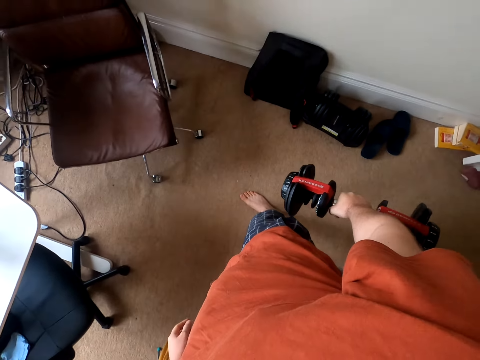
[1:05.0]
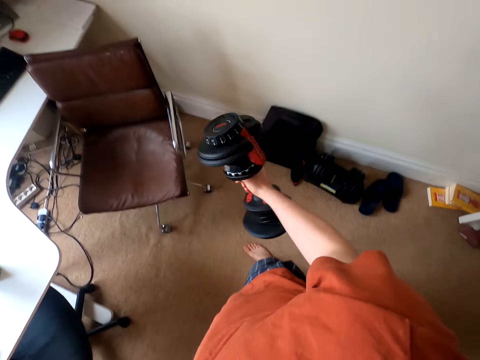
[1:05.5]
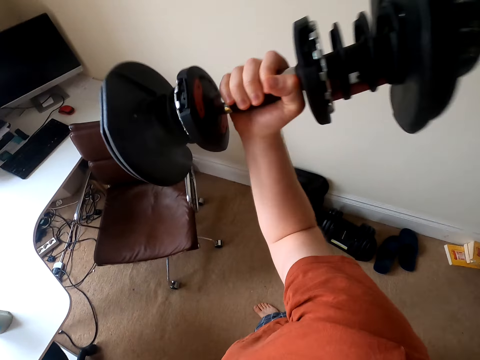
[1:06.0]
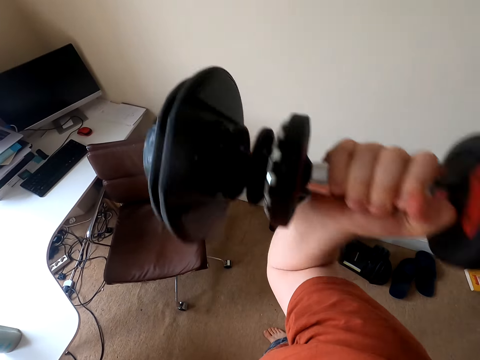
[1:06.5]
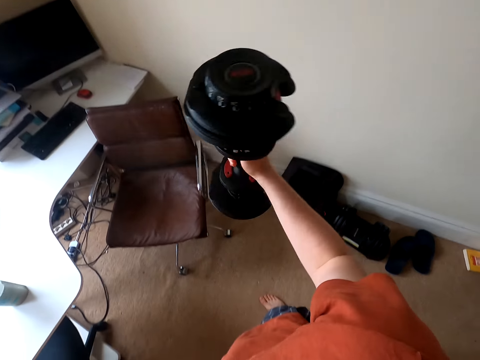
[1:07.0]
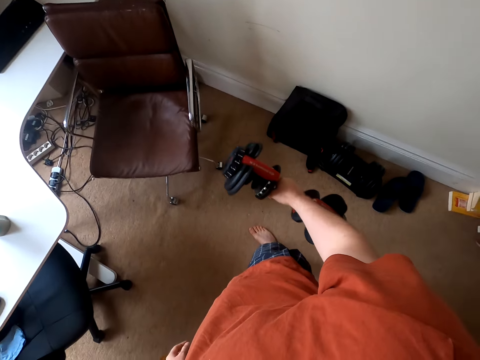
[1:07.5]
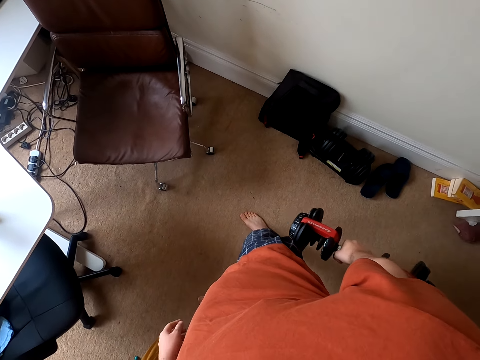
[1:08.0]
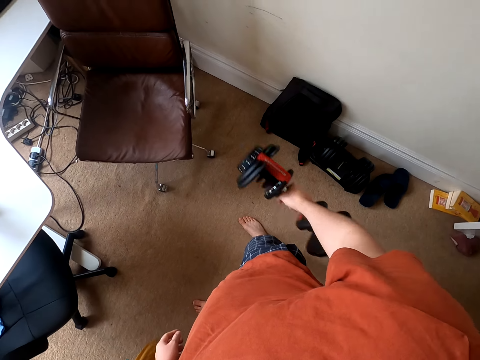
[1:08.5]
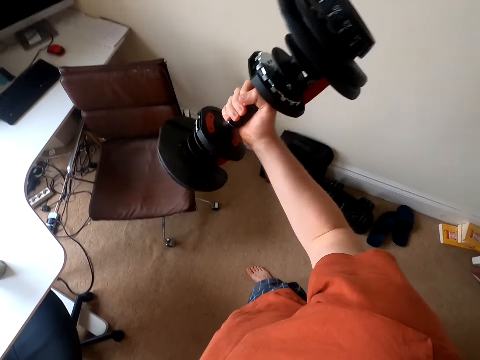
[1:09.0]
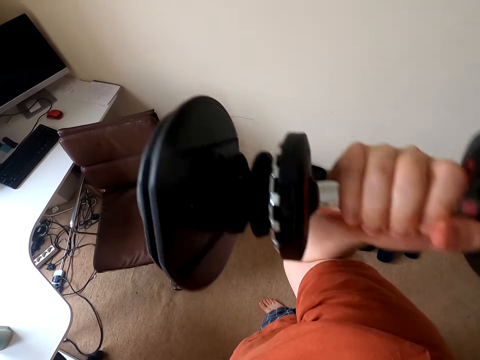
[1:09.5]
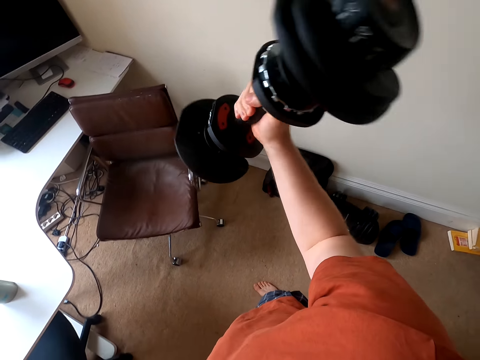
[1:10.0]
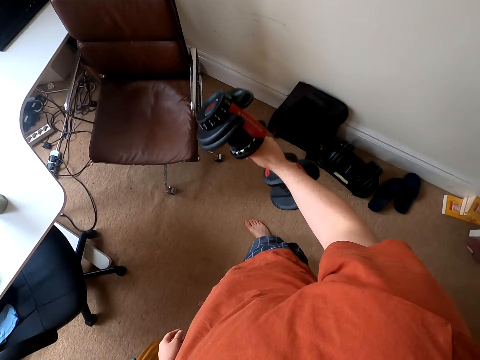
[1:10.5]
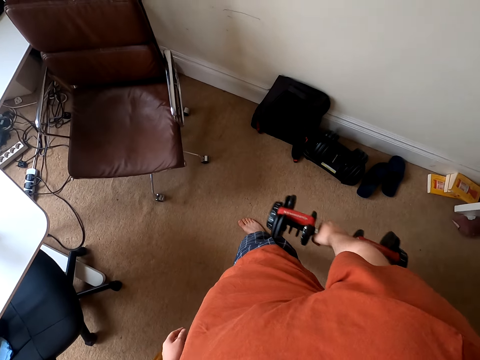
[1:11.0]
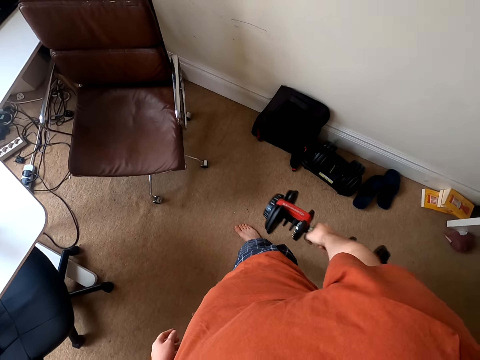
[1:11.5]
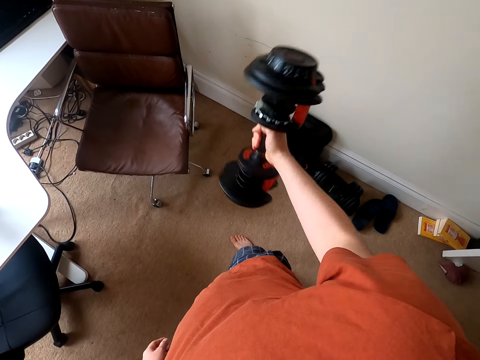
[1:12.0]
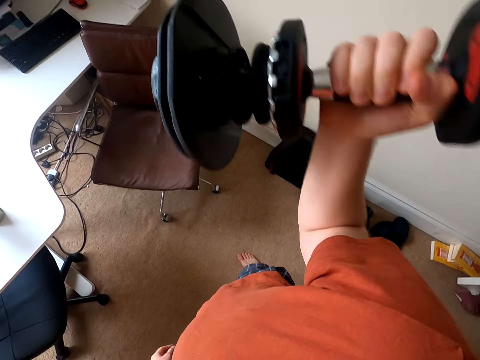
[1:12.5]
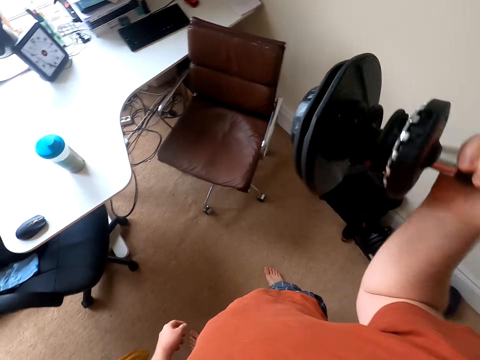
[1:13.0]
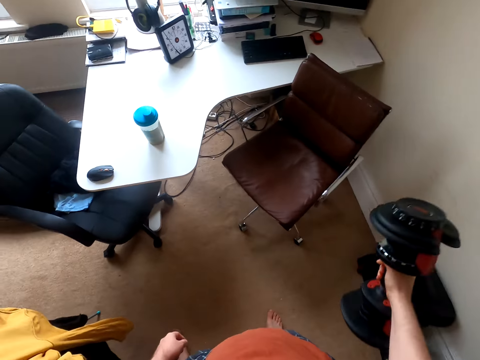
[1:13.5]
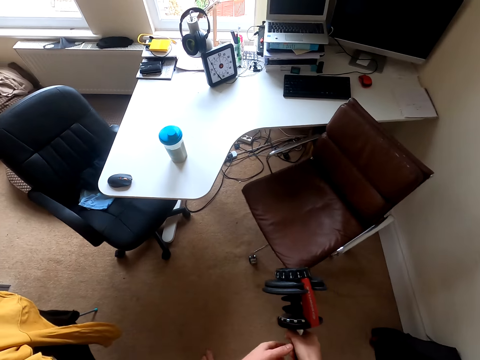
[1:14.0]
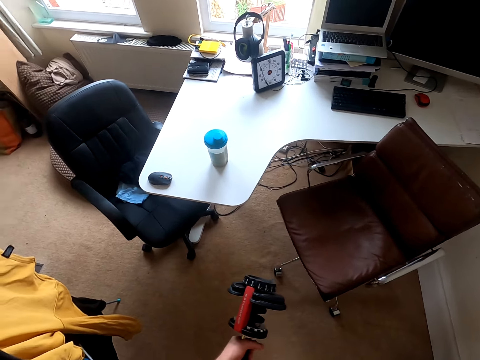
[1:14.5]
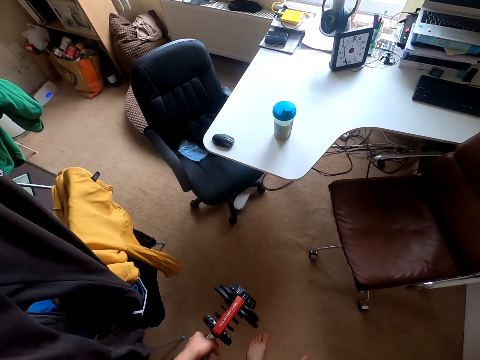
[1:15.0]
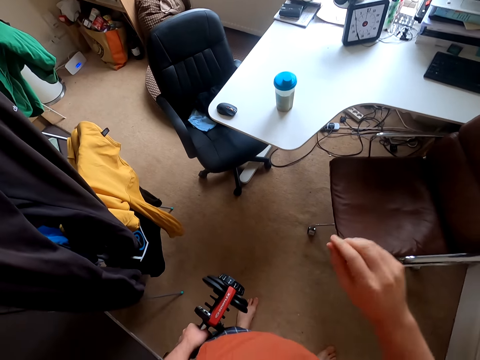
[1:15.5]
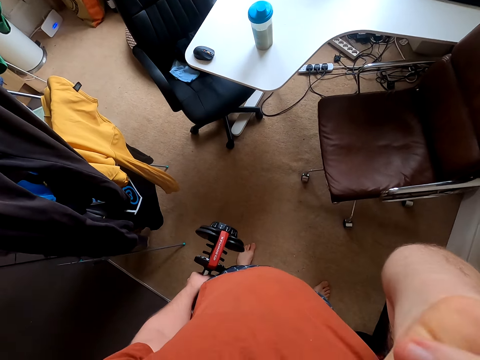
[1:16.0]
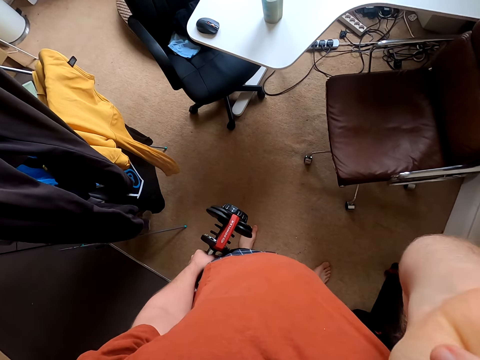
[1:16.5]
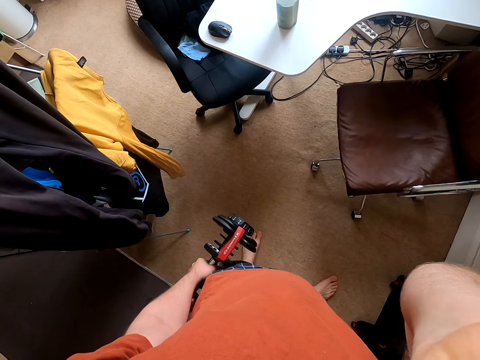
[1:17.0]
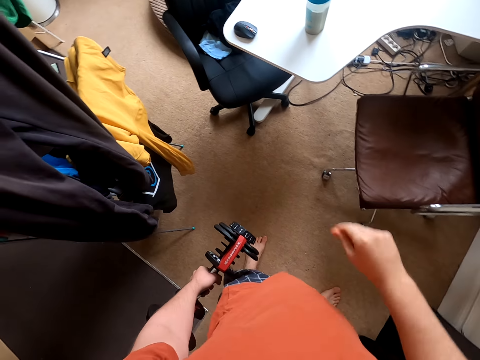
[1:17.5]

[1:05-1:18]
The camera wearer puts the dumbbell down. They lift up the dumbbell. They breathe. They put the dumbbell down. They lift up the dumbbell. They put the dumbbell down. They lift up the dumbbell. They put the dumbbell down. They exchange the dumbbell to the other hand. They lift up the hand. They fix the camera.

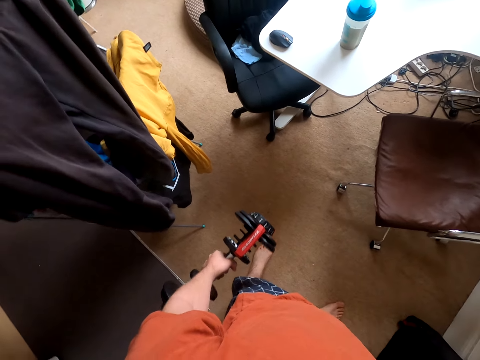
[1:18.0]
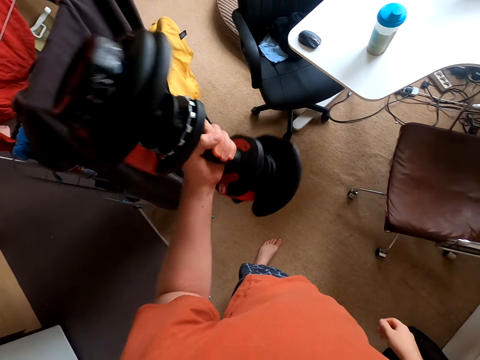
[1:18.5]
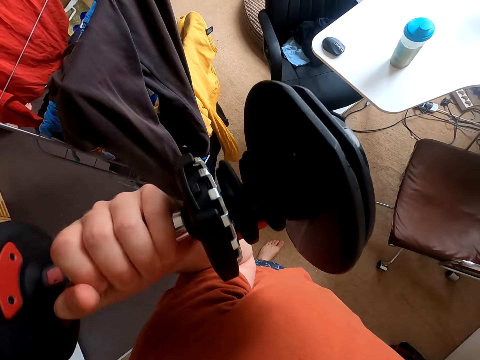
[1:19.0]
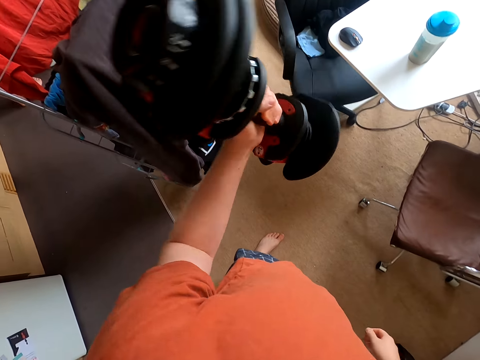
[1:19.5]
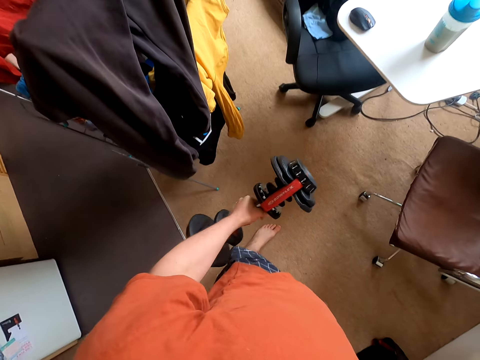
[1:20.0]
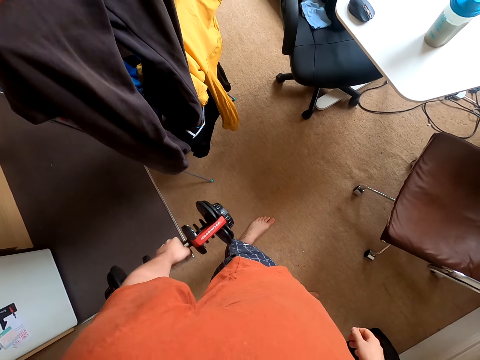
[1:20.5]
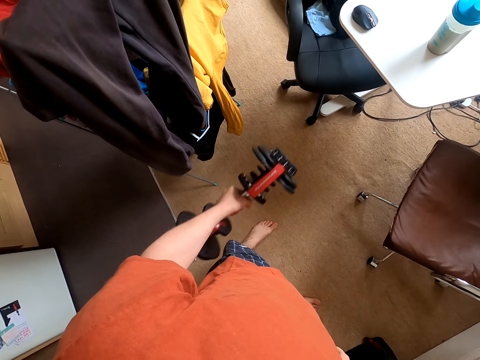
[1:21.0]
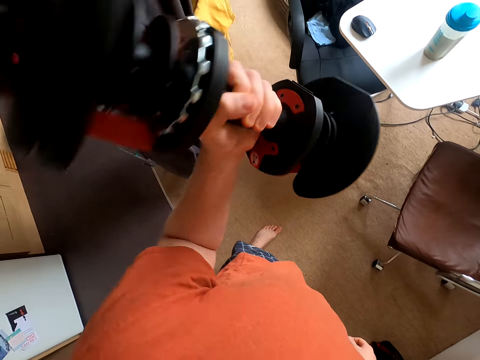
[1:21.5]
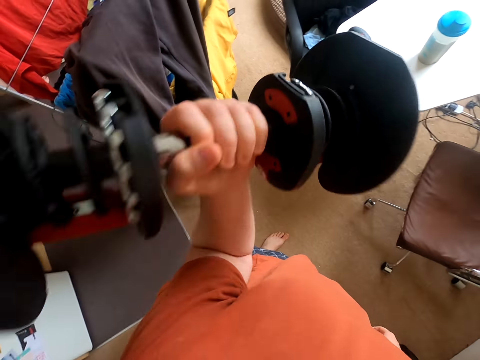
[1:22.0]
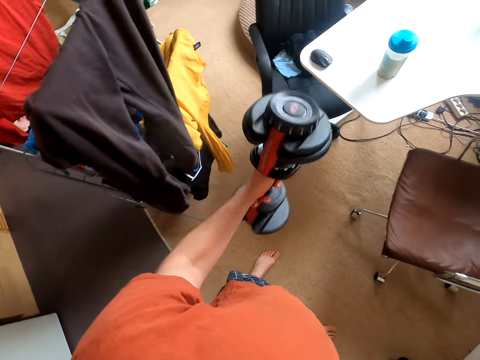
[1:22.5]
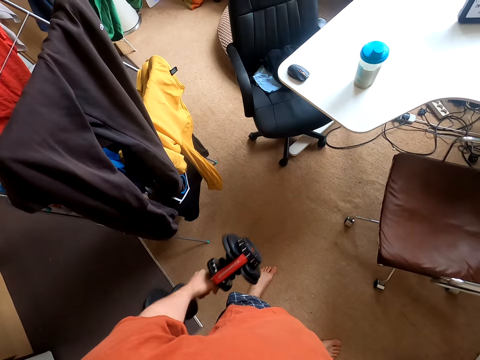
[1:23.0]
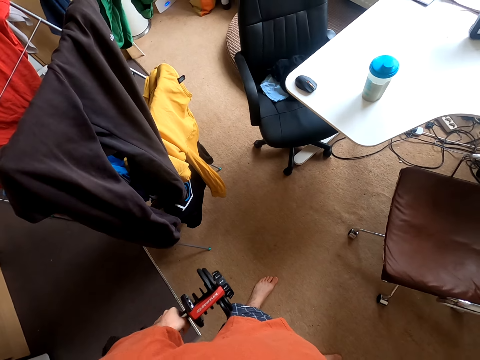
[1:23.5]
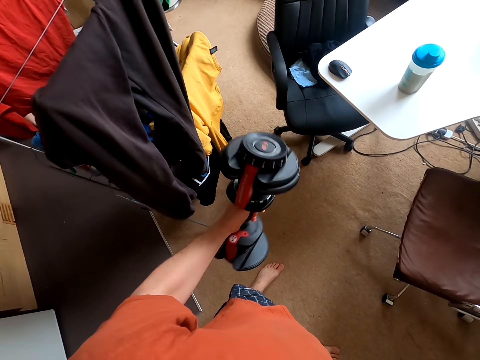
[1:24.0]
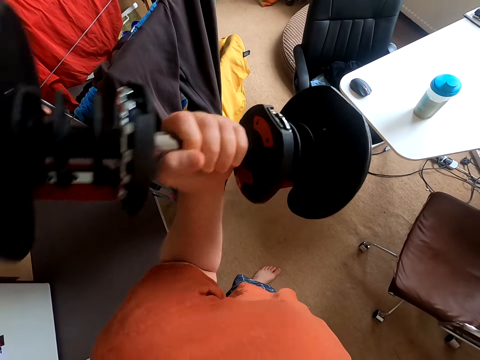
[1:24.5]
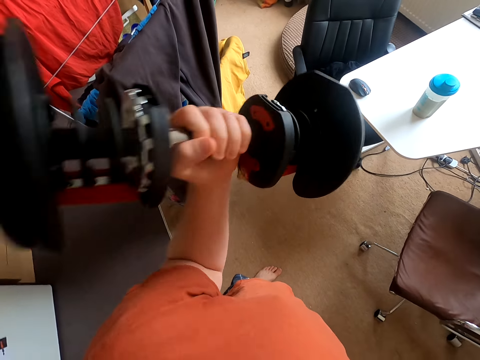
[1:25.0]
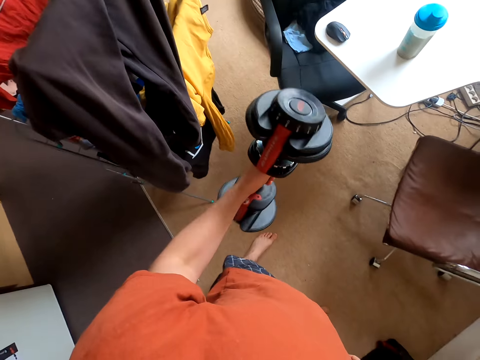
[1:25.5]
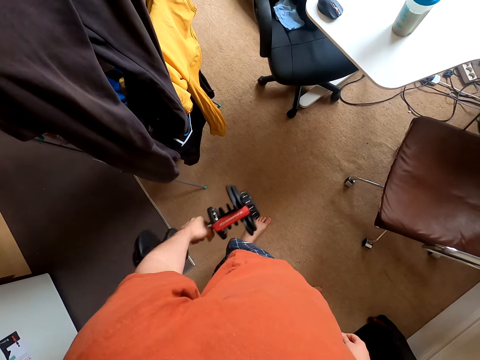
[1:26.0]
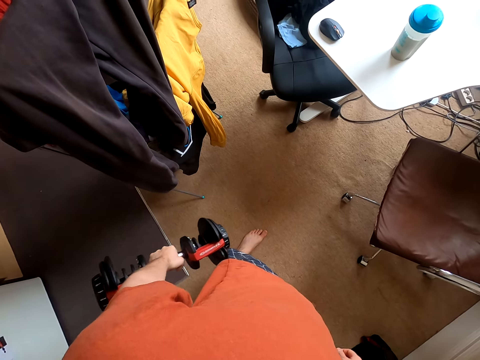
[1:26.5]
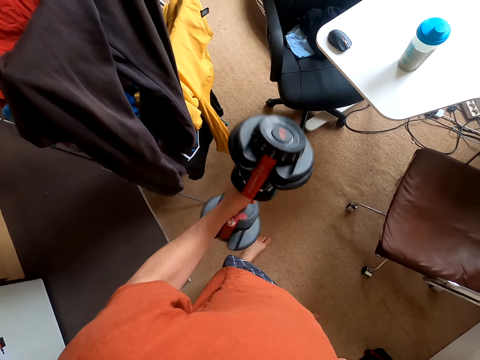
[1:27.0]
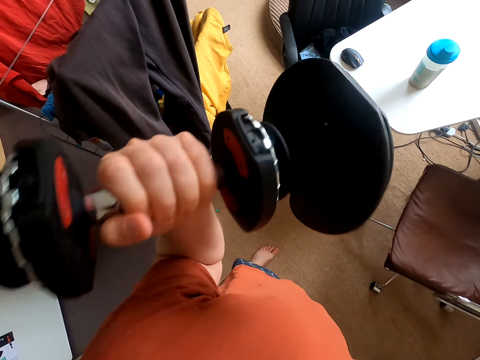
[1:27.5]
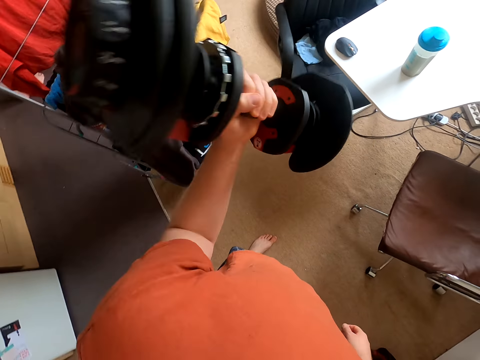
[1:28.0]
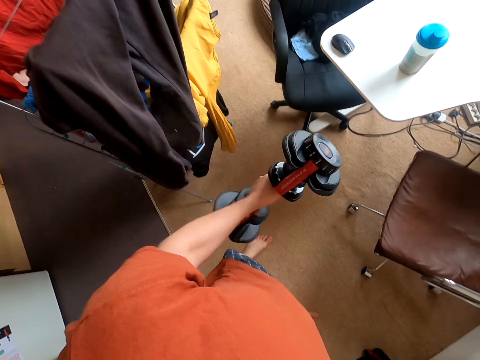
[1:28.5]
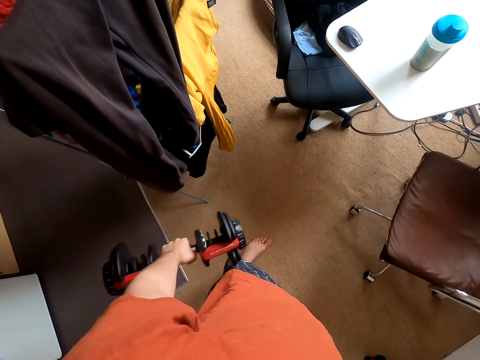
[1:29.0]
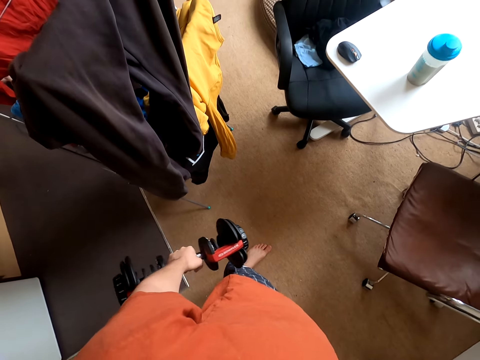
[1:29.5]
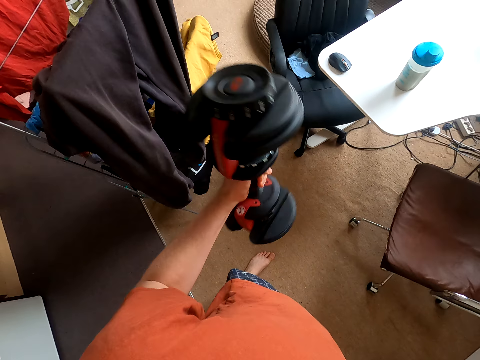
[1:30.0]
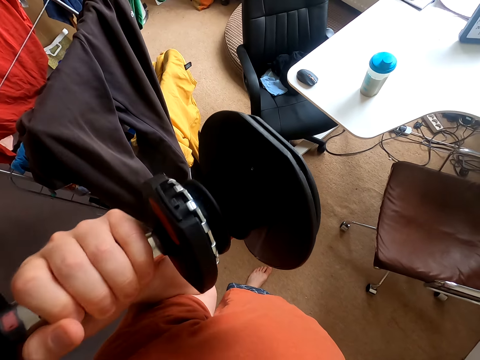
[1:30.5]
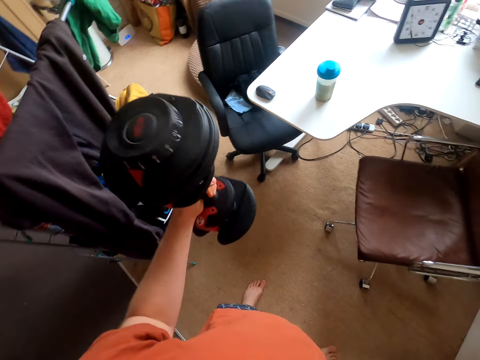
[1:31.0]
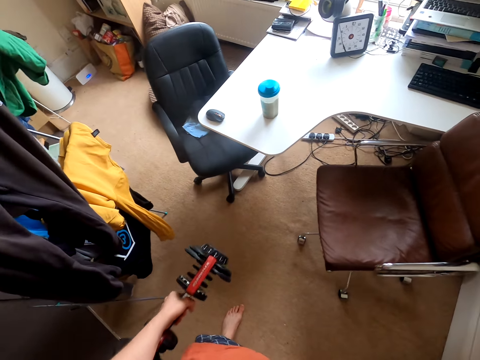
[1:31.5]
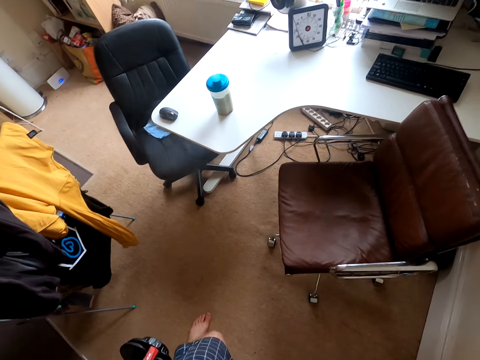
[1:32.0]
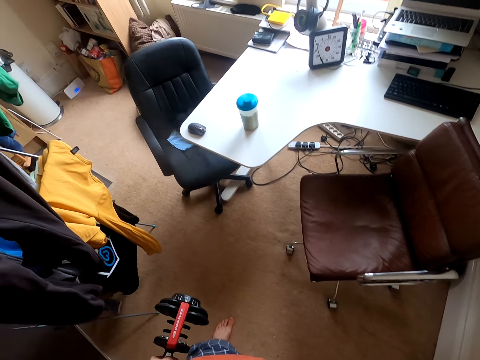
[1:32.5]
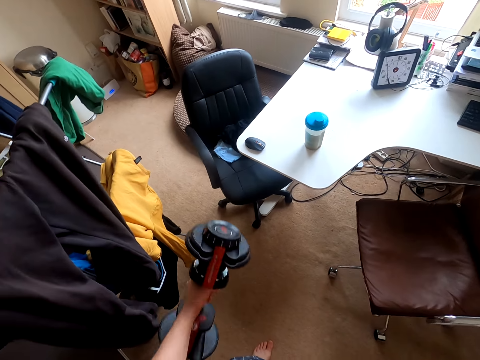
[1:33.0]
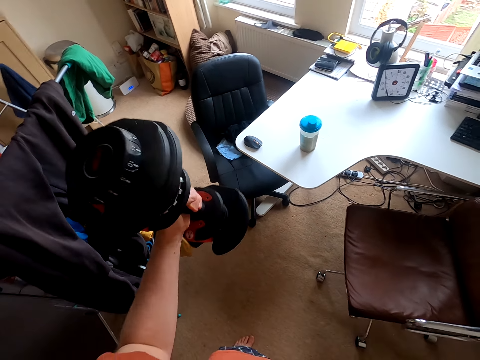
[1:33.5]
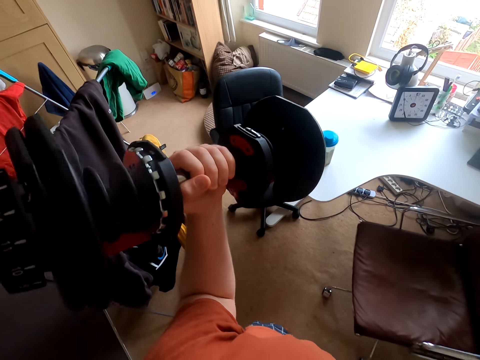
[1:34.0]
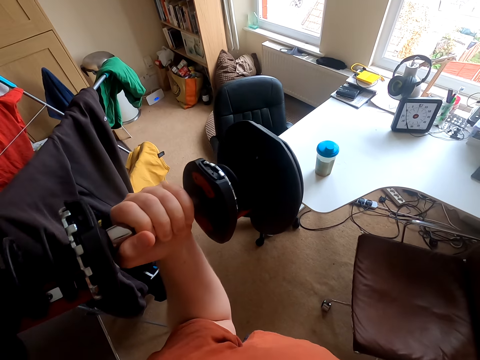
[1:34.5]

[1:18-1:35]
The camera wearer is doing exercise with the dumbbells. They lift up the dumbbell. They put the dumbbell down. They lift up the dumbbell. They breathe. They put the dumbbell down. They lift up the dumbbell. They put the dumbbell down. They lift up the dumbbell. They put the dumbbell down. They lift up the dumbbell. They put the dumbbell down. They lift up the dumbbell.
